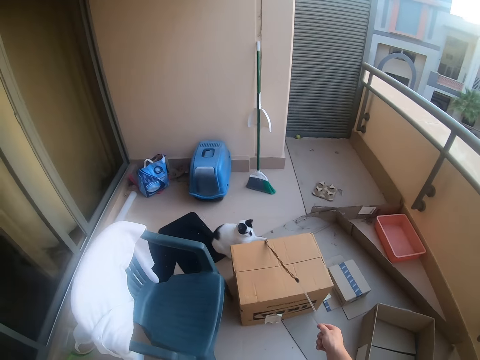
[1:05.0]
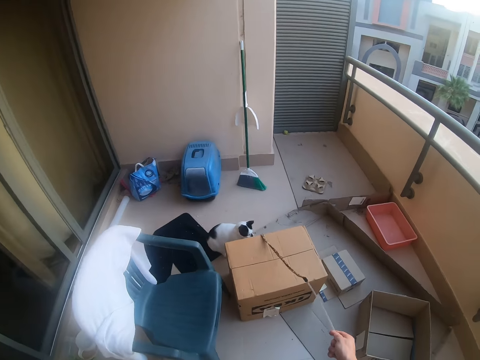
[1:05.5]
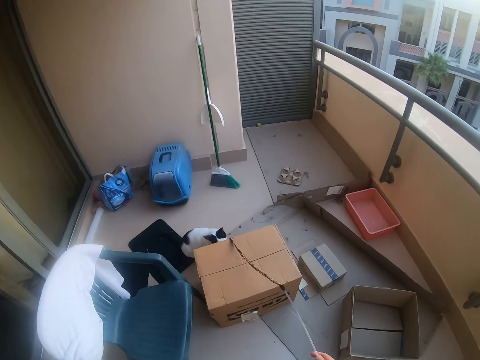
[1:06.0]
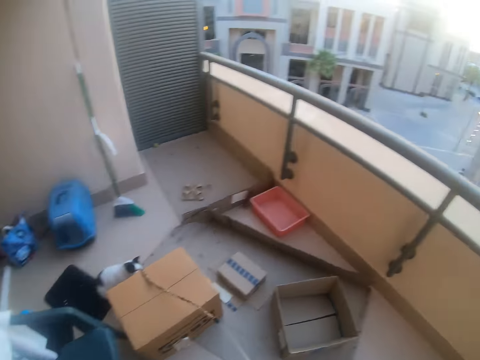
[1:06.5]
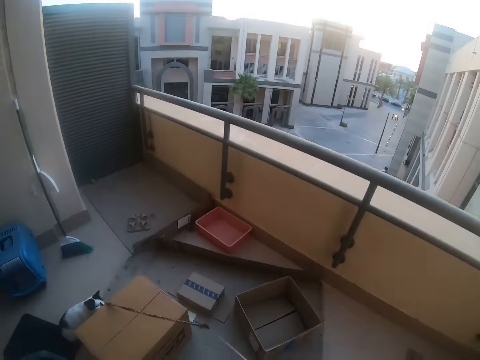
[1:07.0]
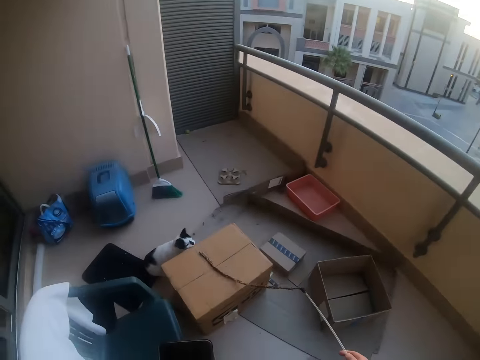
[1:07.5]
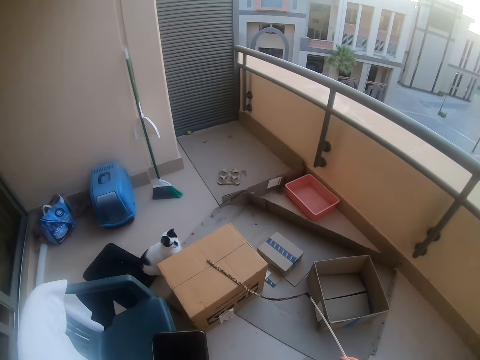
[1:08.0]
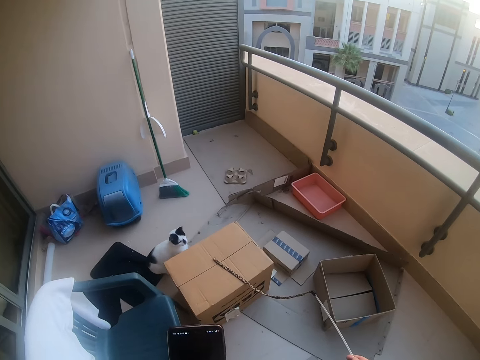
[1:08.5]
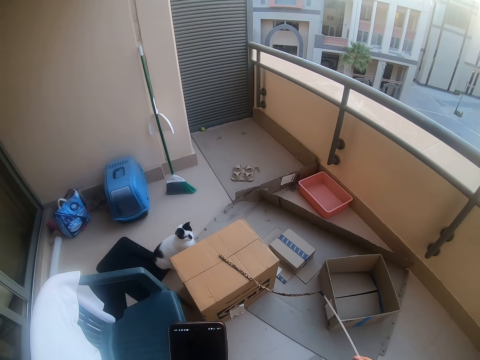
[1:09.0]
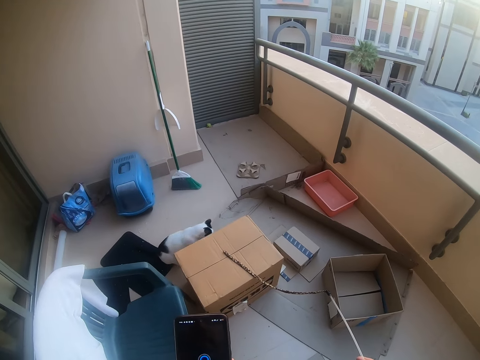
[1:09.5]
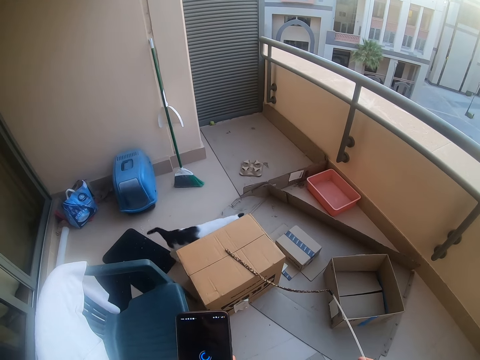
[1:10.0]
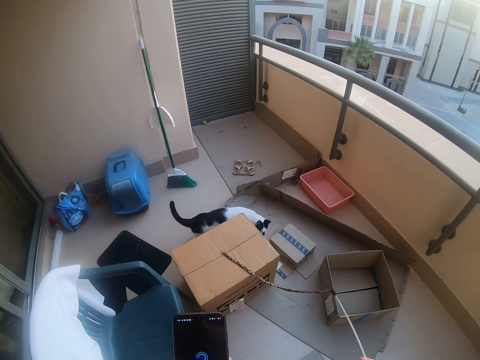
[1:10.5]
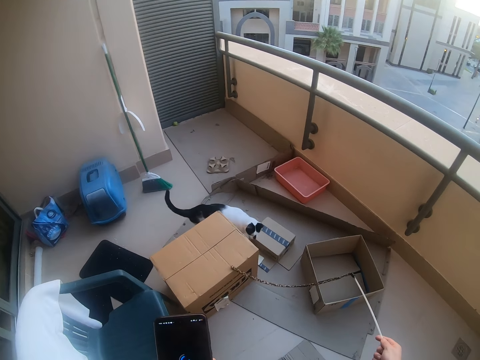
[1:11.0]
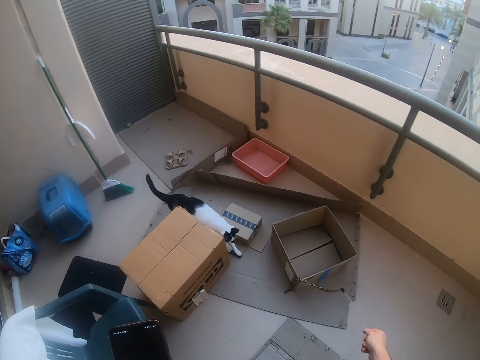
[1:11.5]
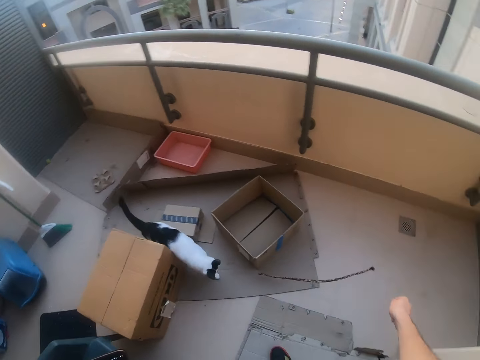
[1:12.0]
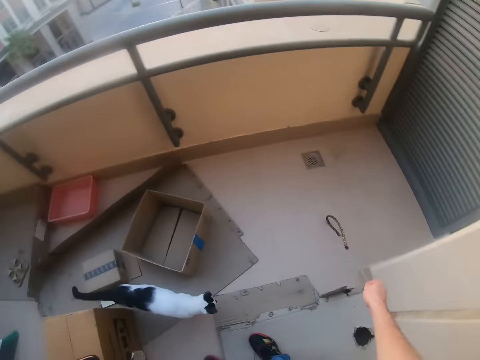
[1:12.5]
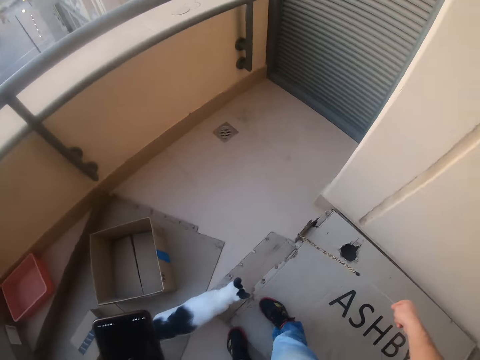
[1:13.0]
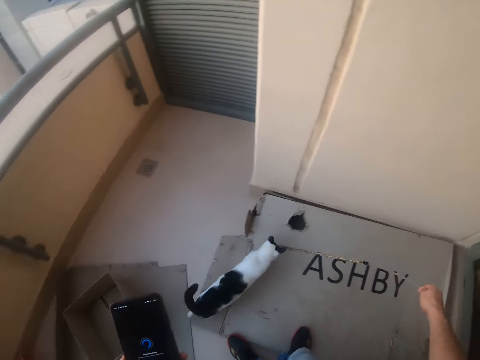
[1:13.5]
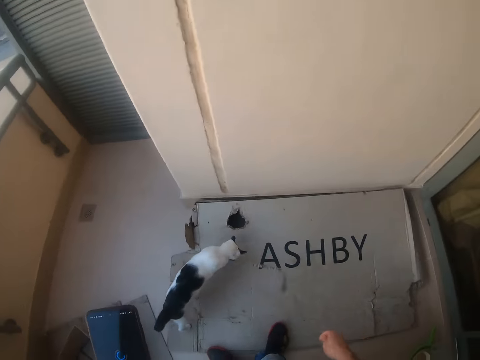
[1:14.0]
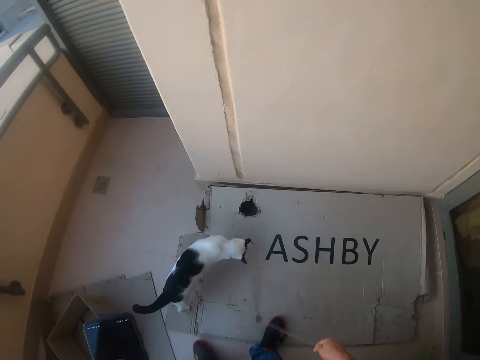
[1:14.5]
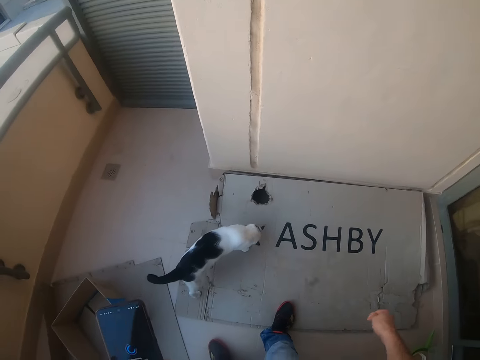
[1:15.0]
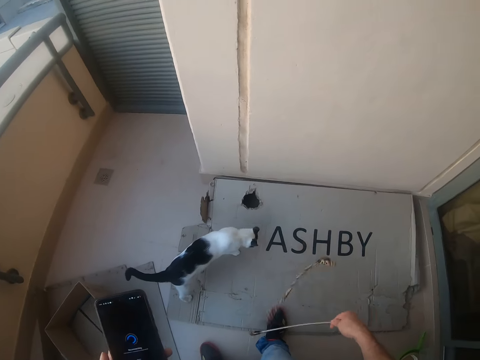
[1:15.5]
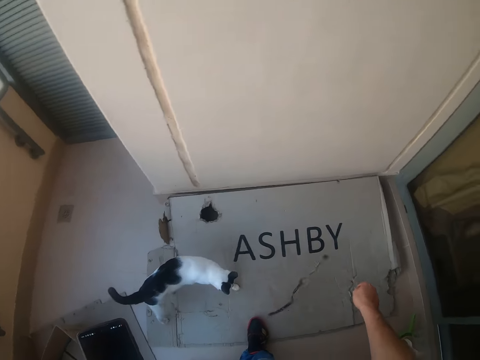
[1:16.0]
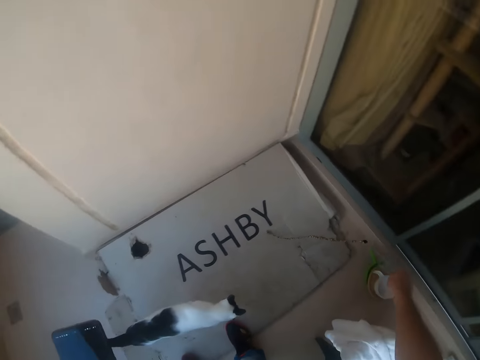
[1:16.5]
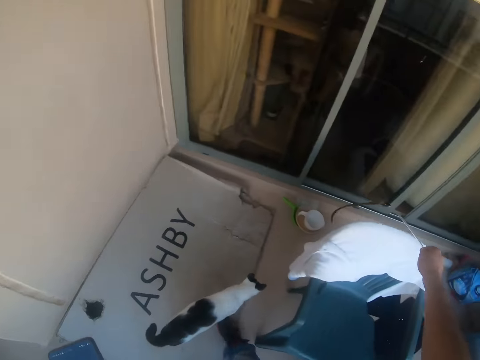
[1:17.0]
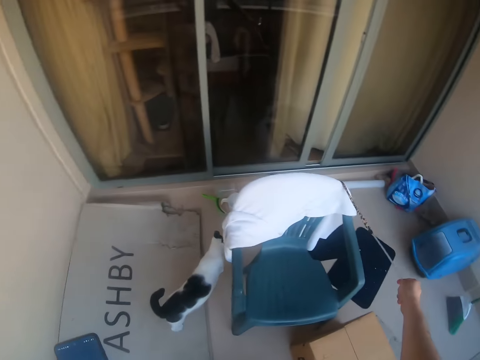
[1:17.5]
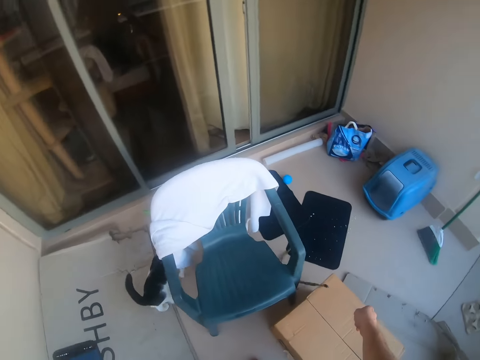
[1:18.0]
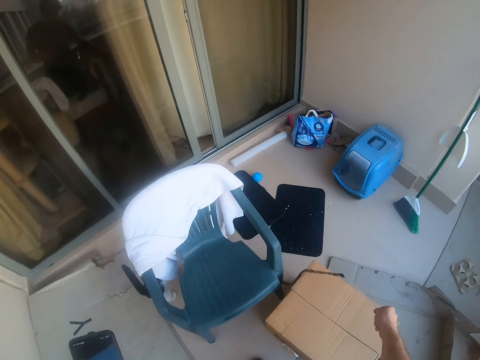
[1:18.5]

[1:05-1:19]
The camera wearer holds the rope. They play with the cat.

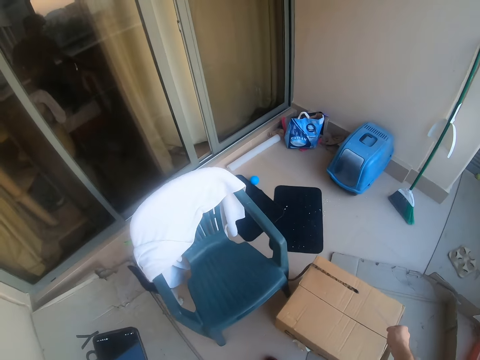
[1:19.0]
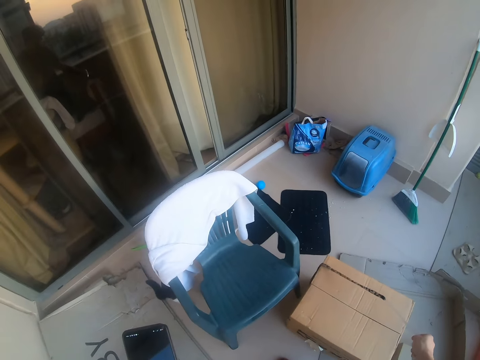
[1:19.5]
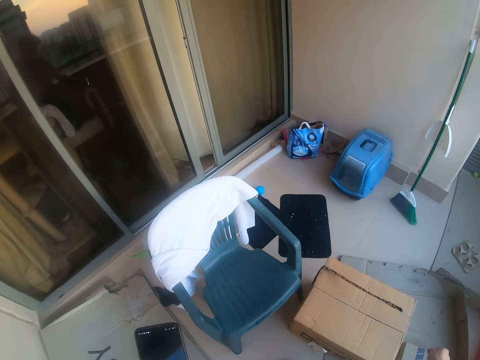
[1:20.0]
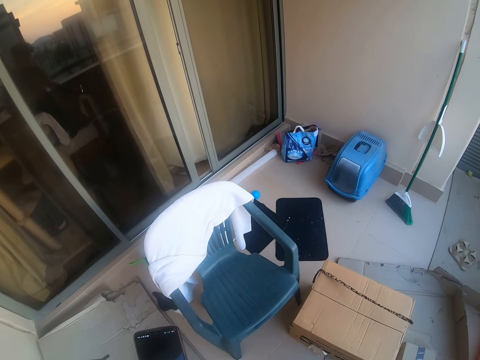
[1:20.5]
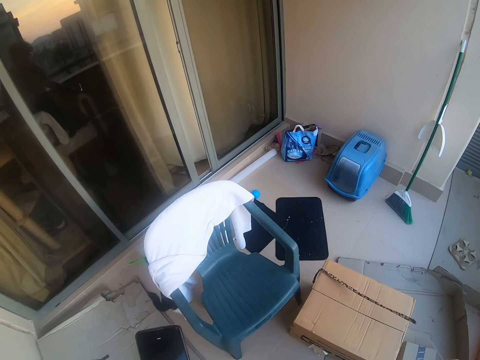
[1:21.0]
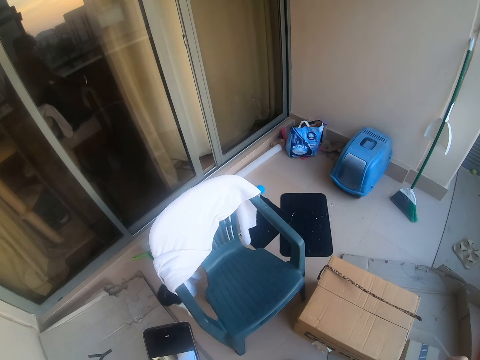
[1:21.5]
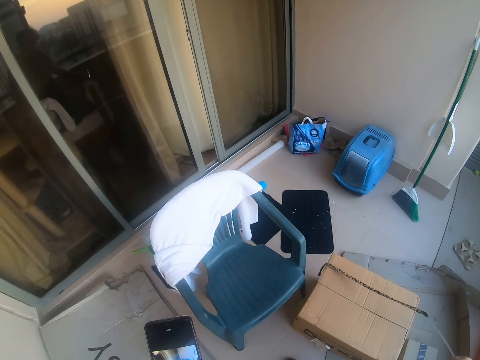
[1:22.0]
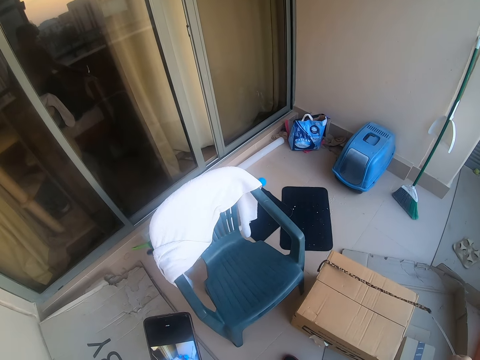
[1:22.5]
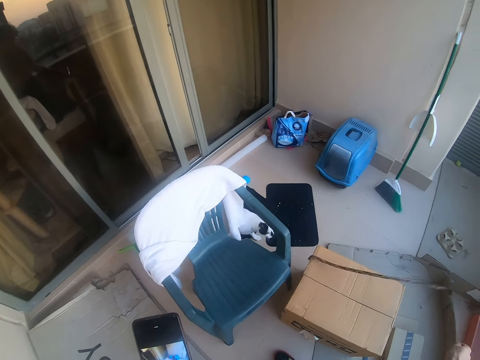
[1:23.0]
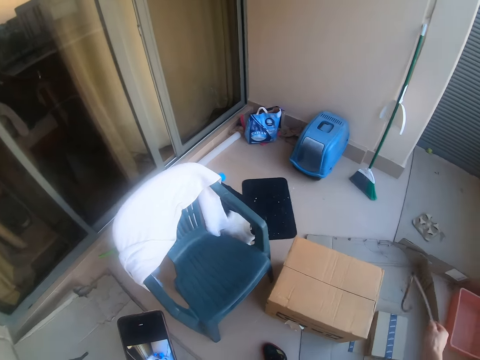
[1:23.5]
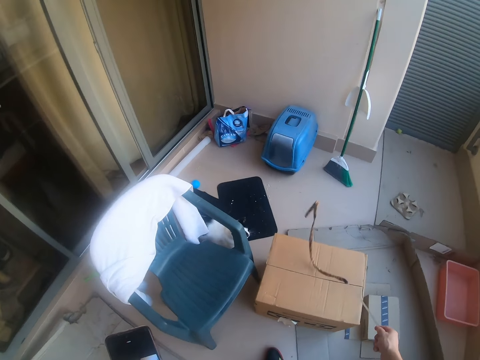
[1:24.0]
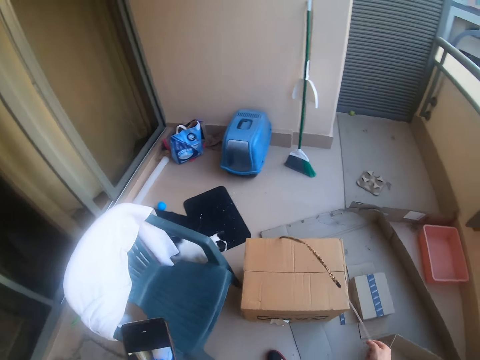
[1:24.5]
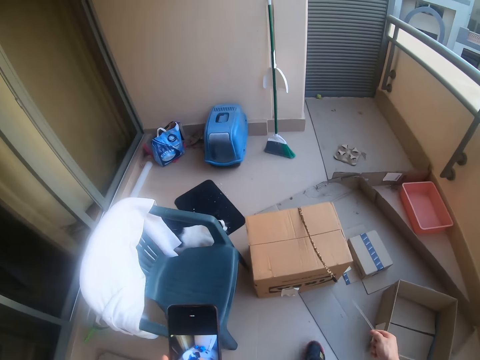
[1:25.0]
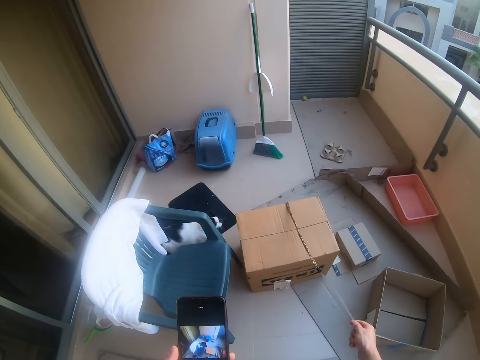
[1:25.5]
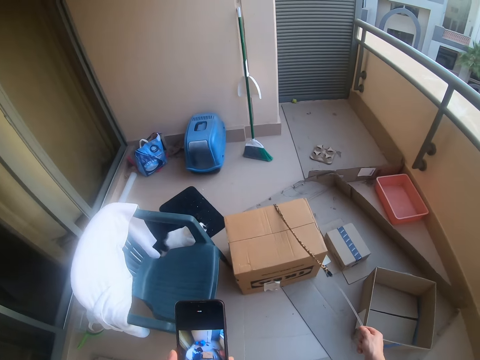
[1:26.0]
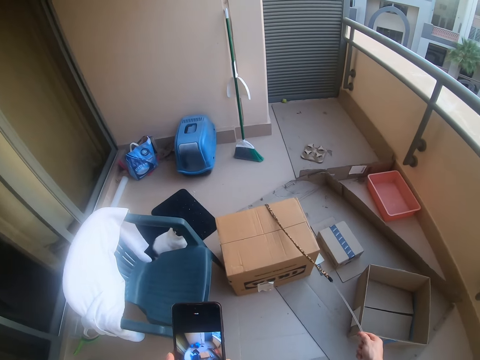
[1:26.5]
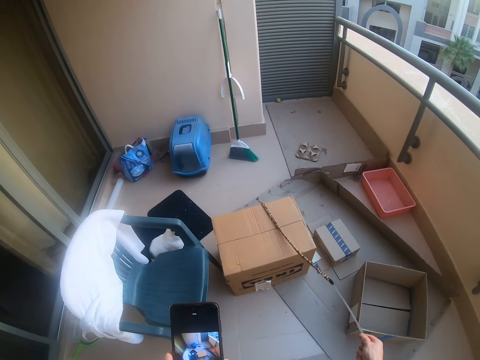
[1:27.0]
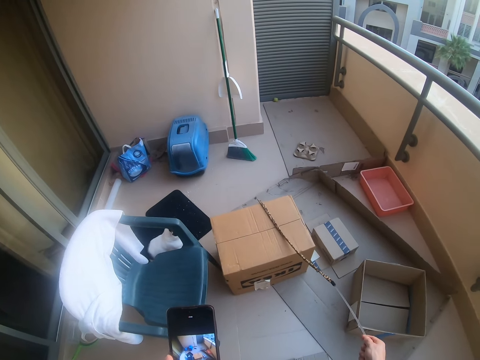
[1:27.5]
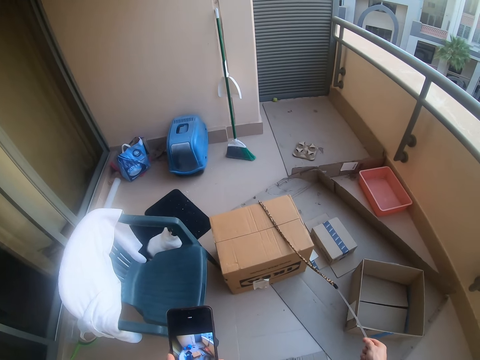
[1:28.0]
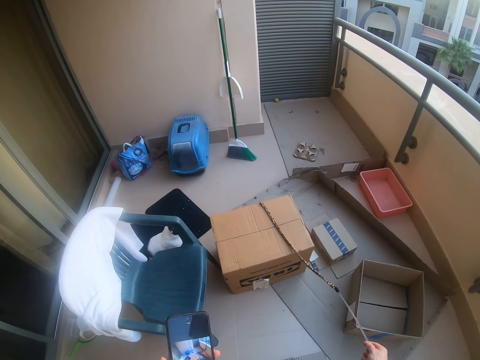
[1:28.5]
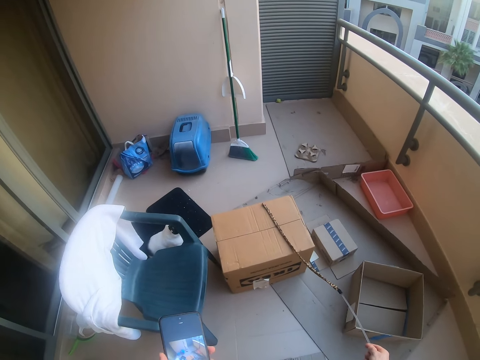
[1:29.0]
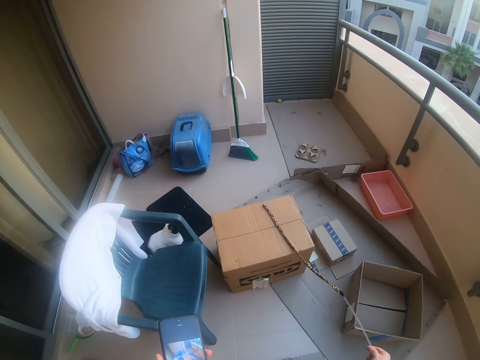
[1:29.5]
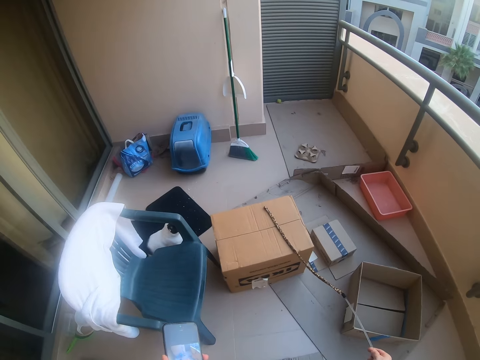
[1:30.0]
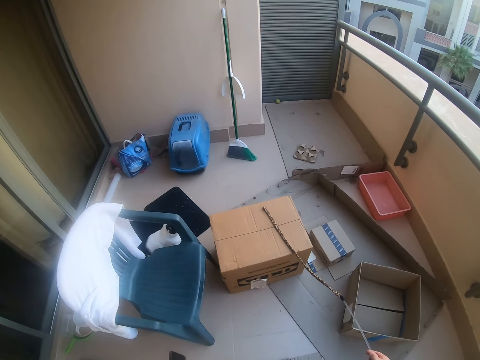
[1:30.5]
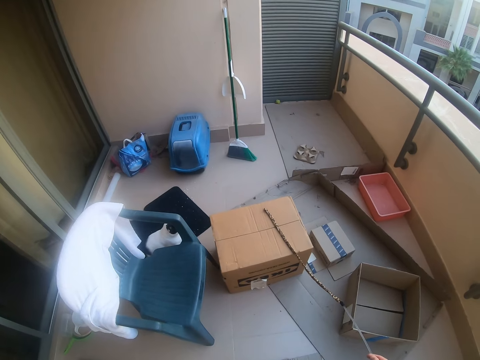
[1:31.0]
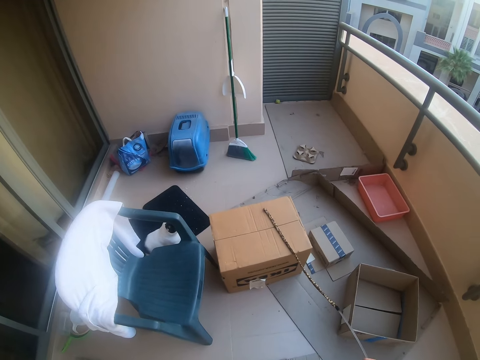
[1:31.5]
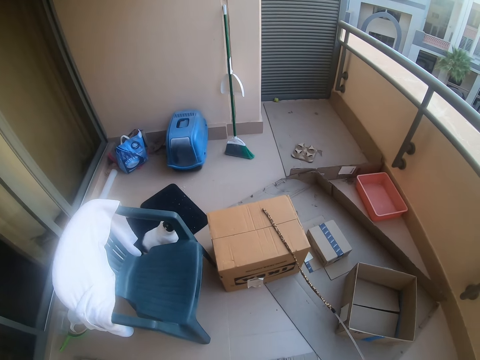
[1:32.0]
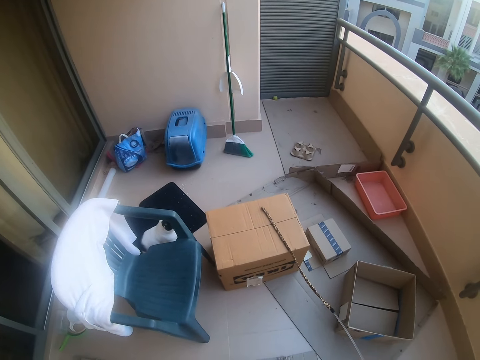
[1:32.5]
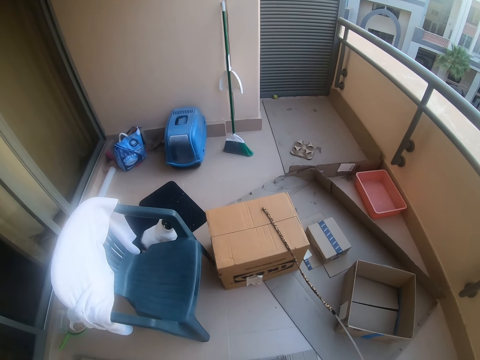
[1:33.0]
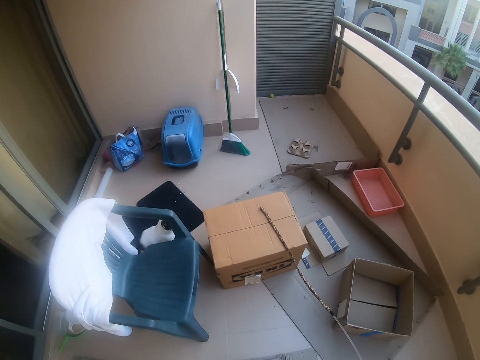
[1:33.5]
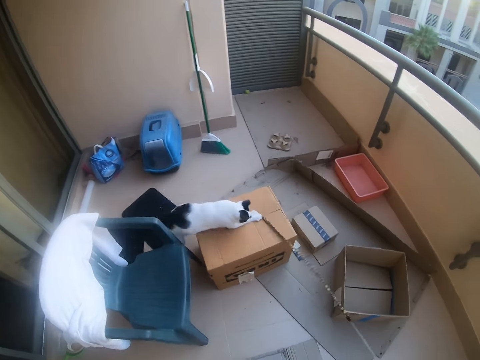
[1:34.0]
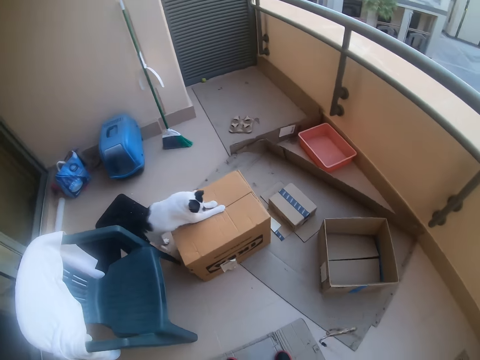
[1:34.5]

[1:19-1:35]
The camera wearer holds the rope. He records a video with his phone.
